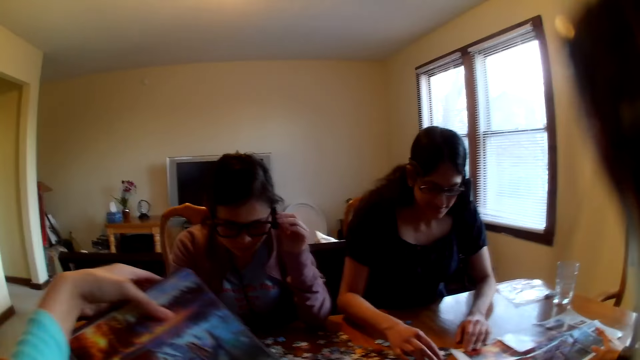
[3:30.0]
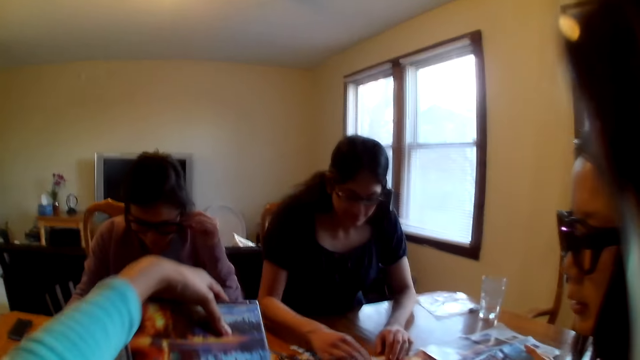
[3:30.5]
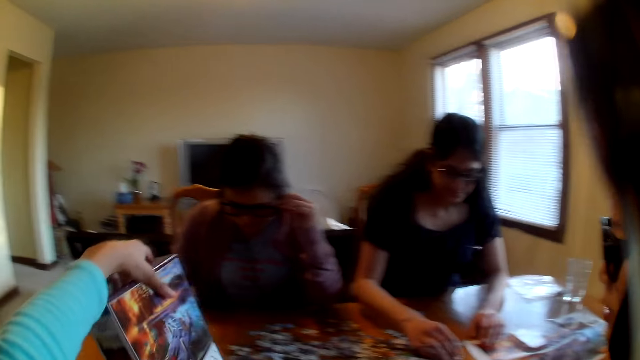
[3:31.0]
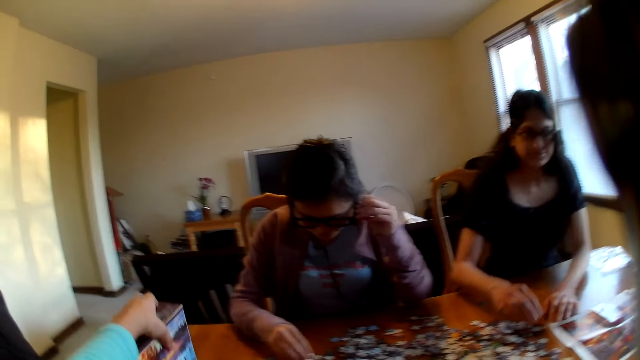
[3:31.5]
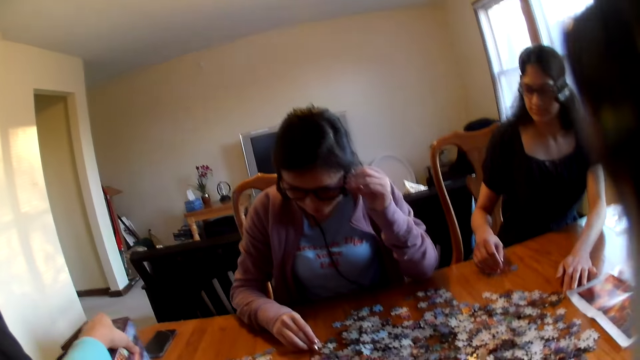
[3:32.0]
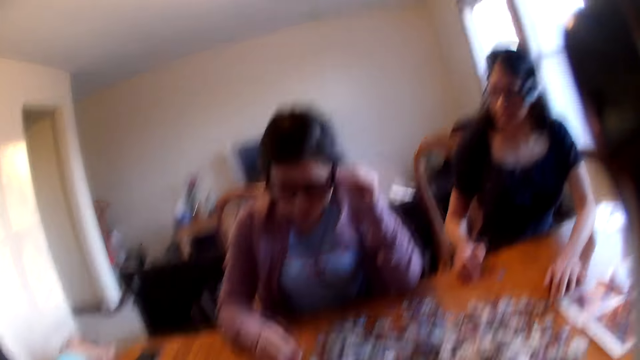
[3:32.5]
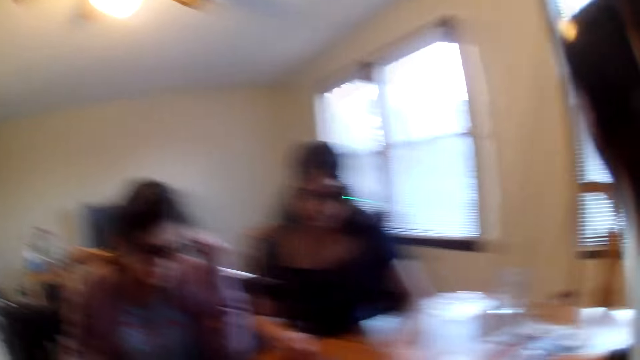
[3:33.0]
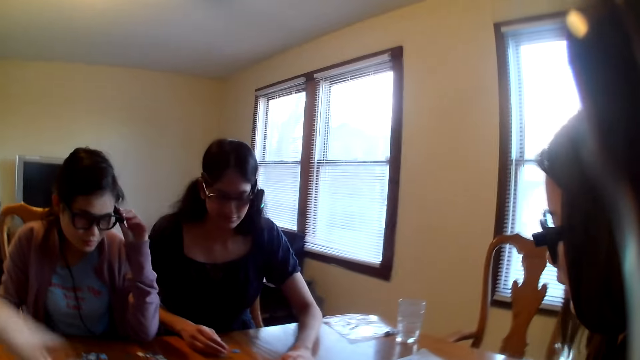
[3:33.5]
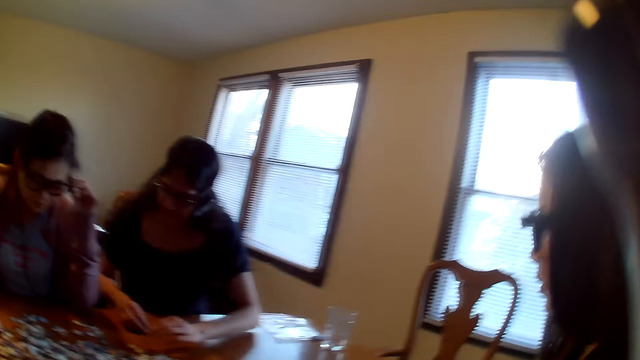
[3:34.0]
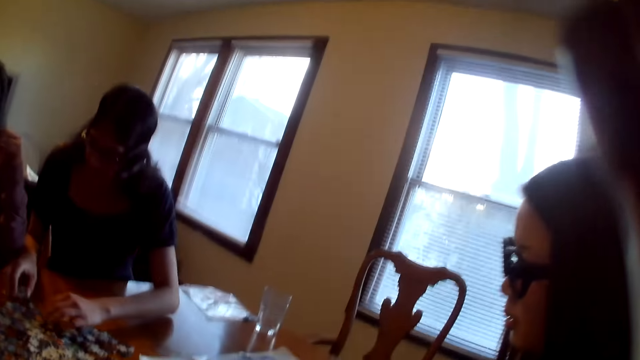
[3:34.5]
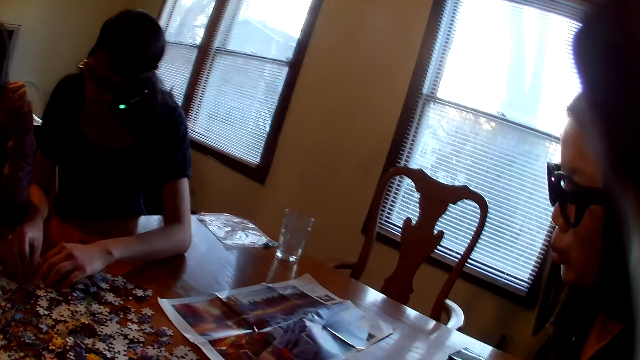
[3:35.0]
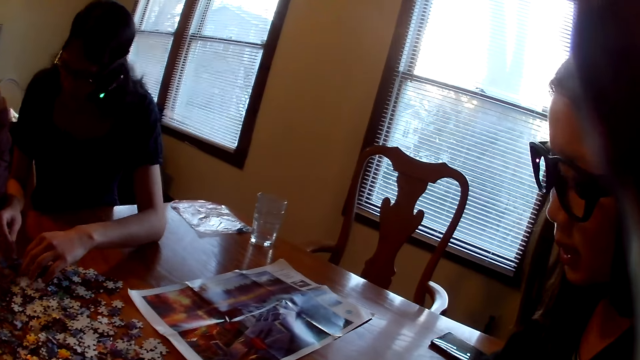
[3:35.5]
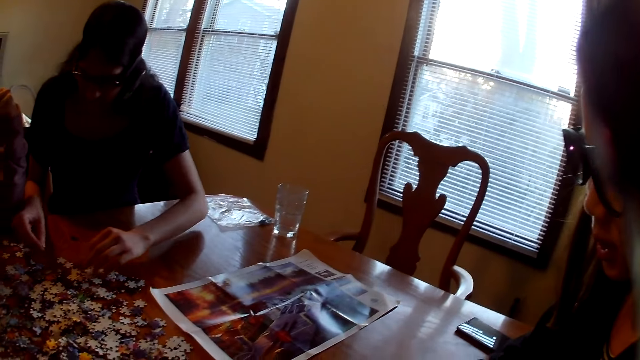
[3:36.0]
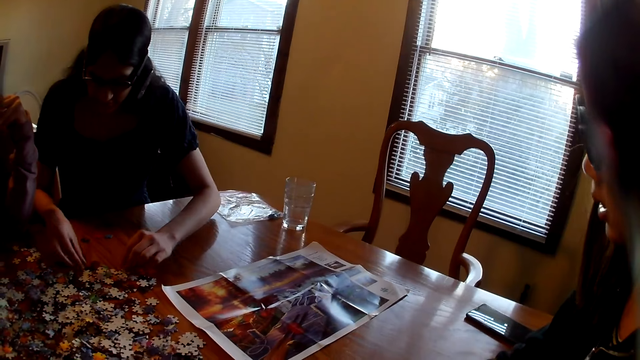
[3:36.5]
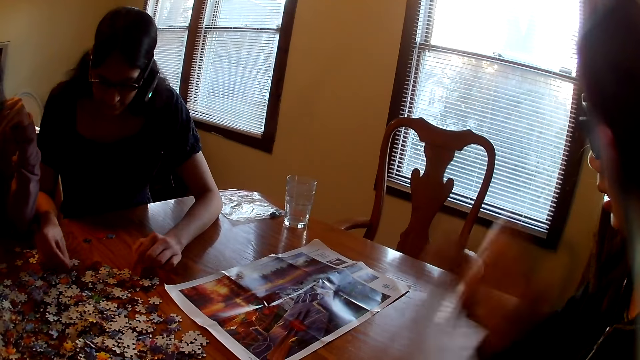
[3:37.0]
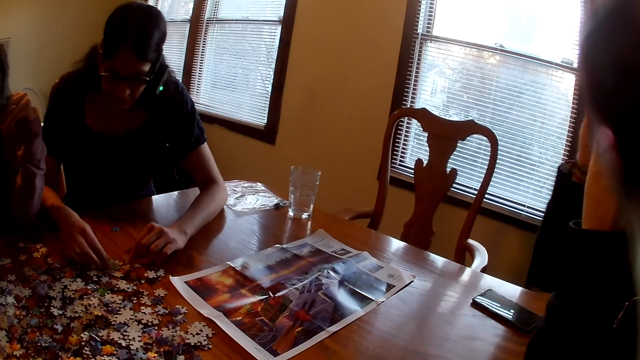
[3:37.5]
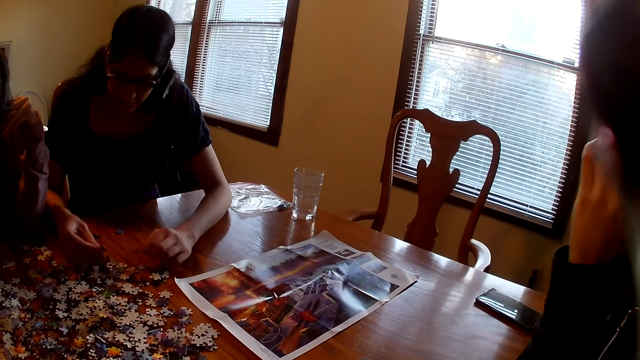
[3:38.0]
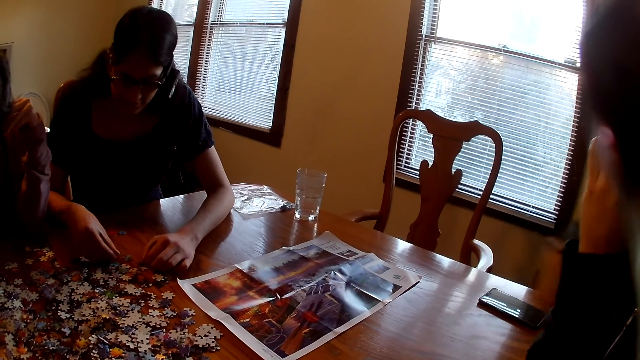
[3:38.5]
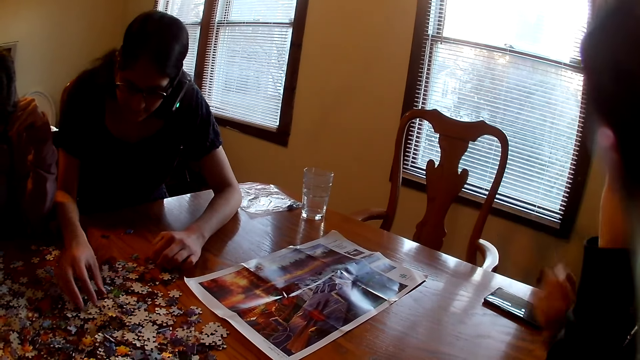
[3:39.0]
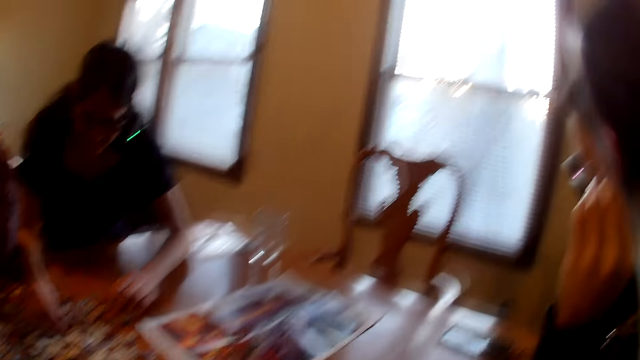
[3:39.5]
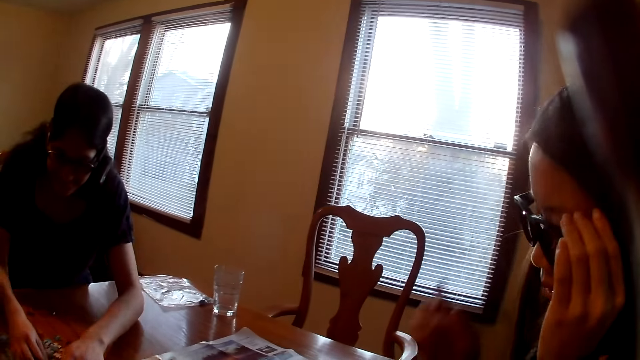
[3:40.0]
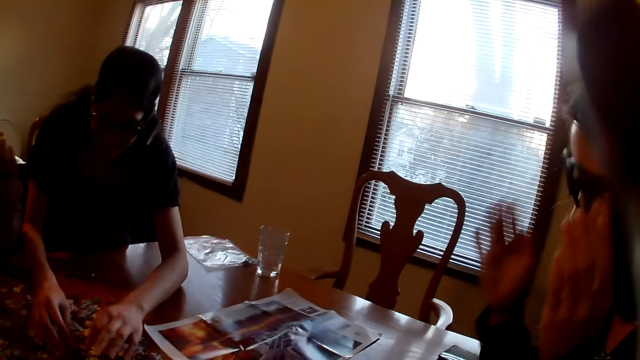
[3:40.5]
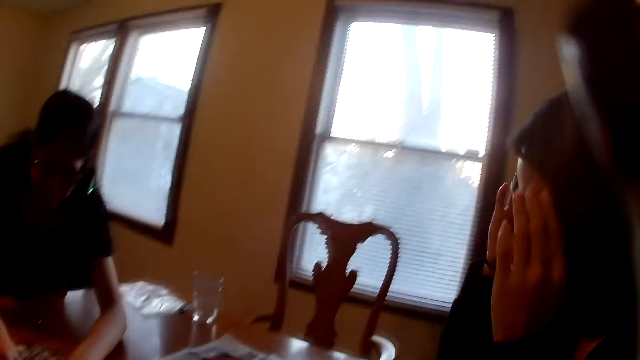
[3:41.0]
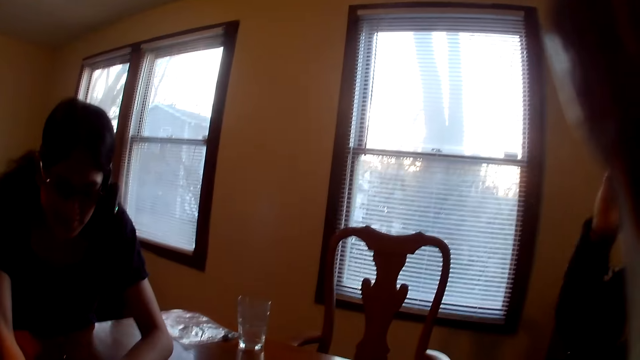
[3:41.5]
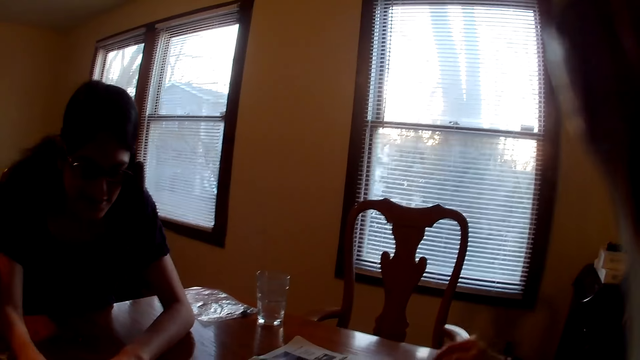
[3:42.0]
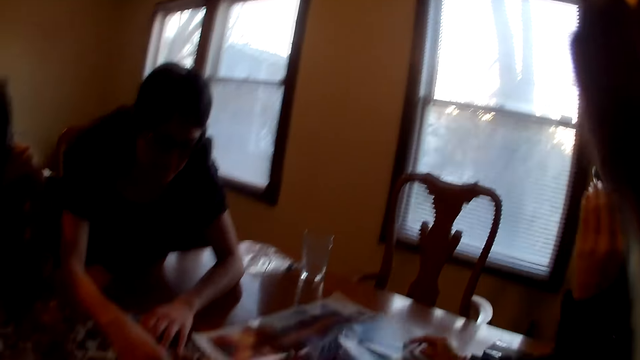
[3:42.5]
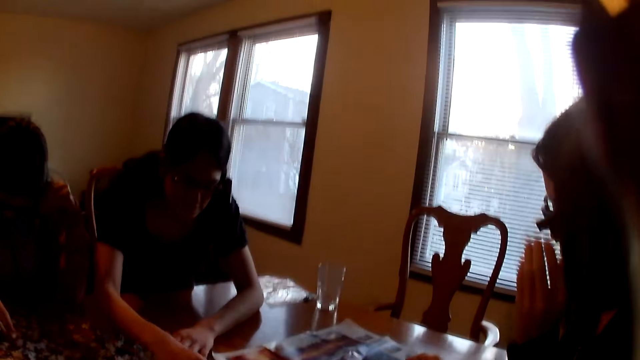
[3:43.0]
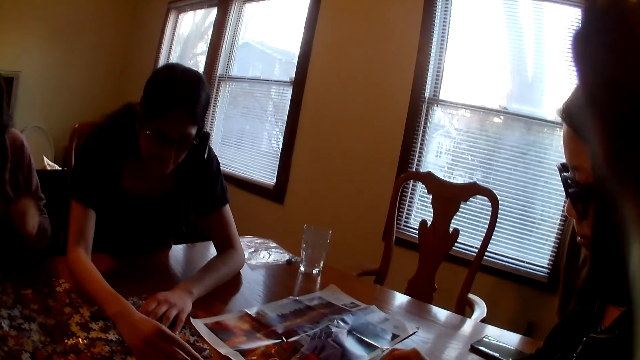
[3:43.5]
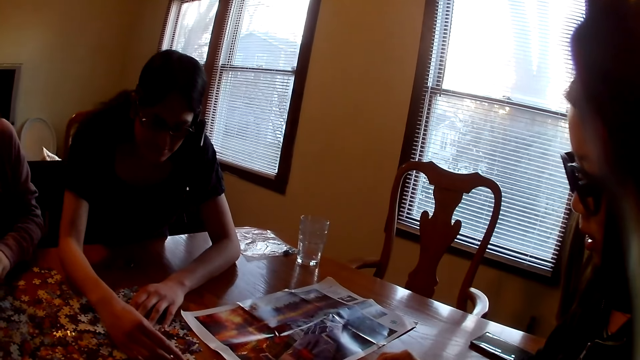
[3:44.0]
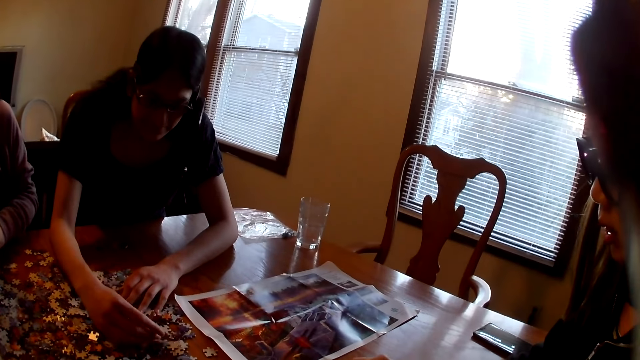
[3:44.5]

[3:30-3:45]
The camera wearer holds the box. They show the box. They place. A woman speaks. A person picks jigsaw pieces on the table. Another woman moves the piece. The first woman raises the hand and adjusts the glasses. The first woman speaks.

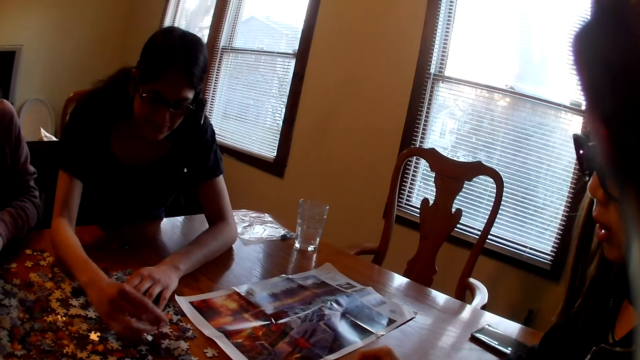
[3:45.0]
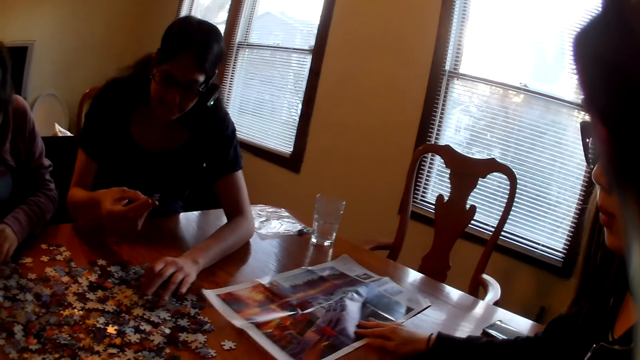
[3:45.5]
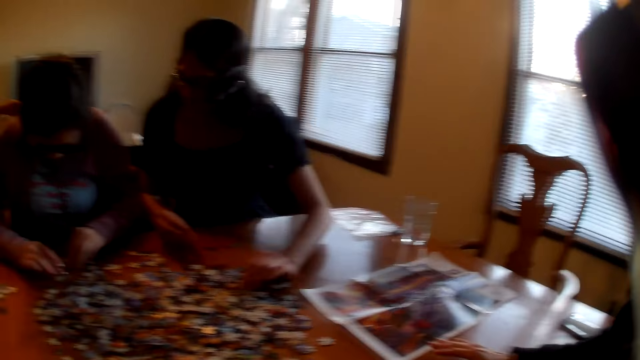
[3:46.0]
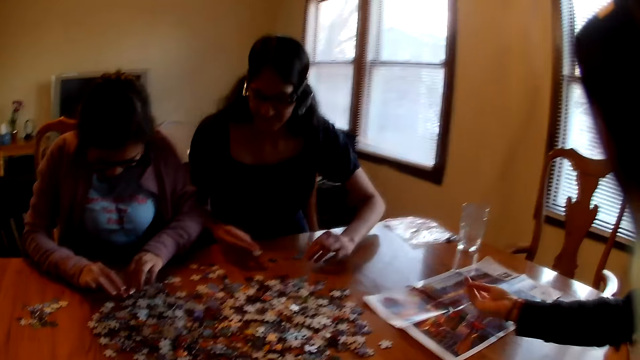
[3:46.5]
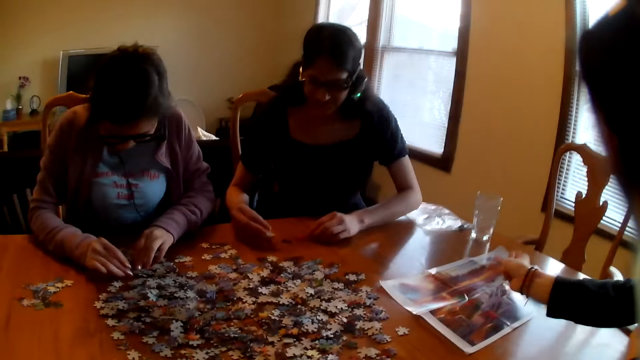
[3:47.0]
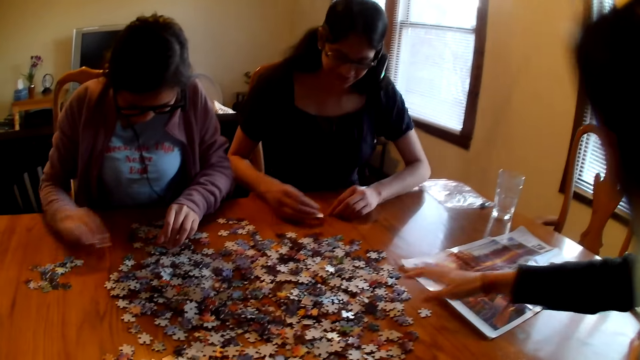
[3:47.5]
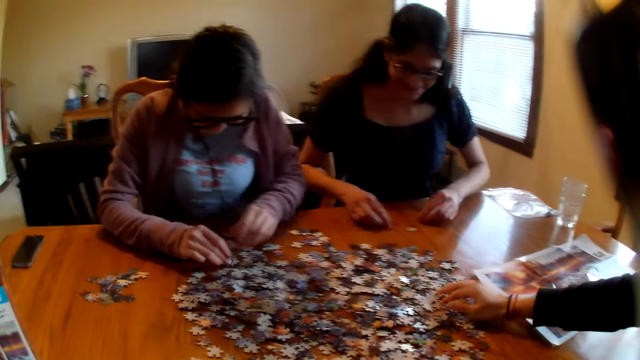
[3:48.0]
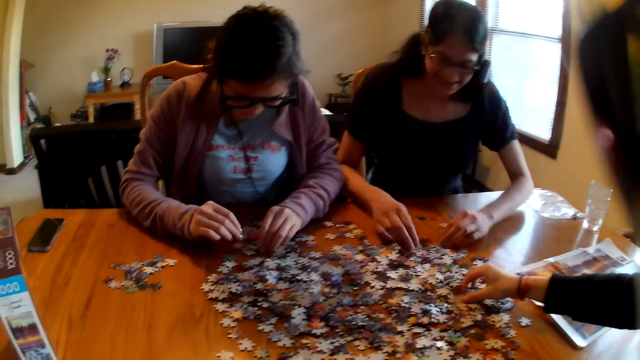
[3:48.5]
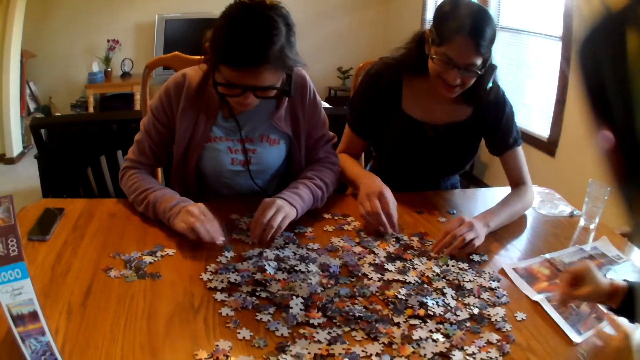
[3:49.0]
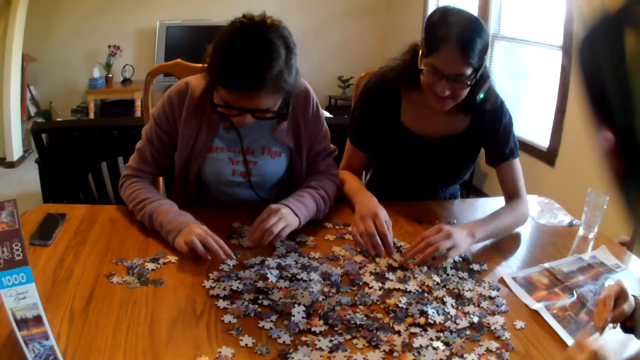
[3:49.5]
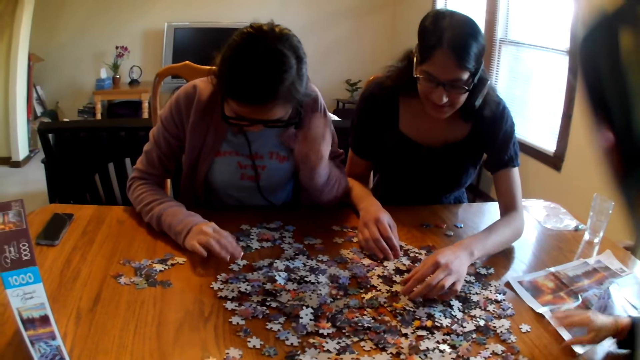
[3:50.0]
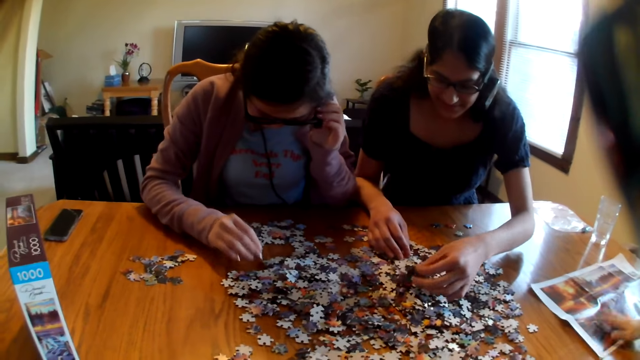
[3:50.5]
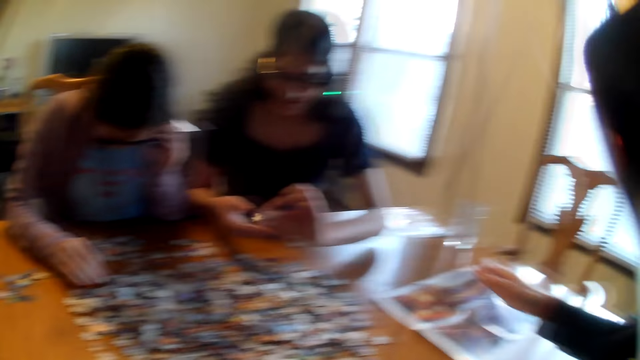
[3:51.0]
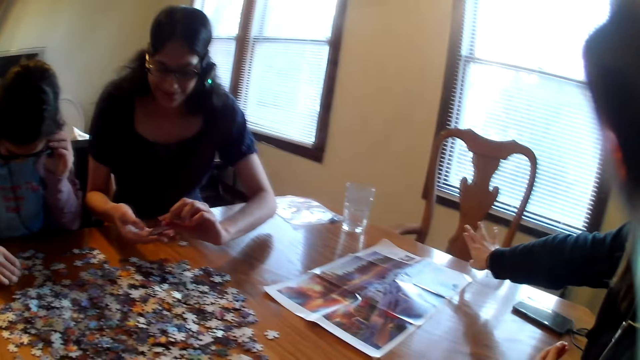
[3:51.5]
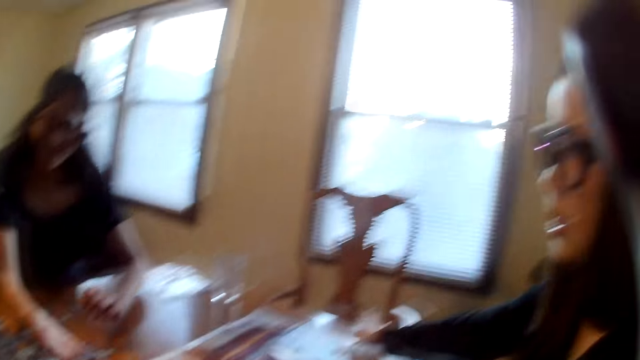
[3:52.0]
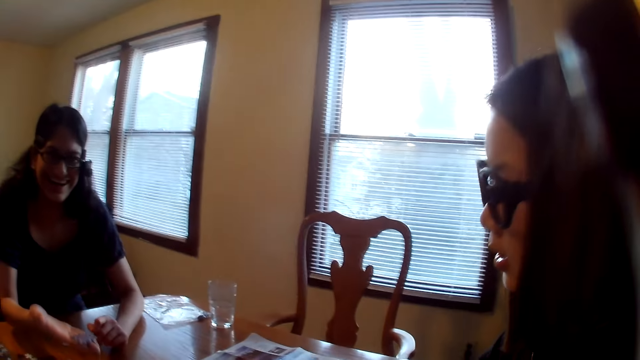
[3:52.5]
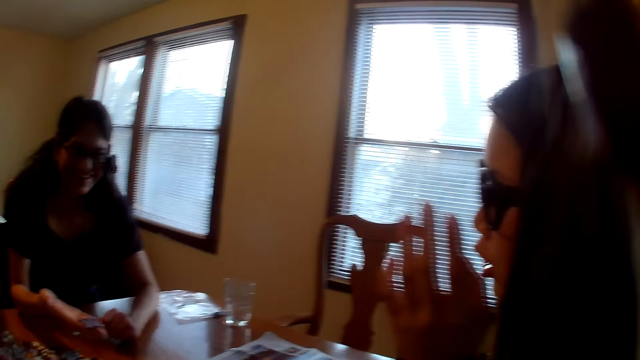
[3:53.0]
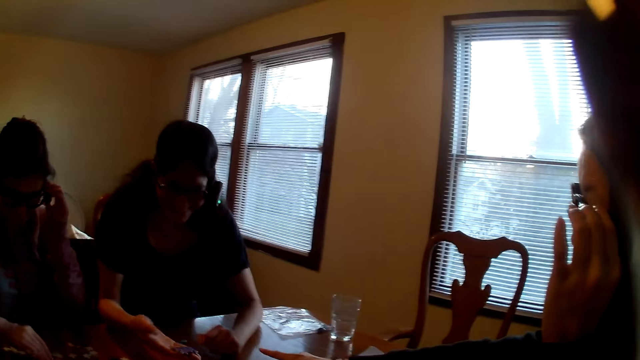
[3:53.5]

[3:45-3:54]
A woman picks a piece. Another woman moves the piece on the table. A person picks jigsaw pieces. A third woman moves the pieces on the table. The second woman moves the piece on the table. The first woman moves the piece on the table and picks a piece from the table. The third woman speaks.
